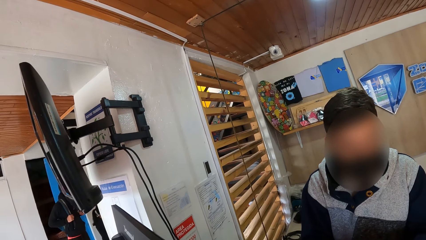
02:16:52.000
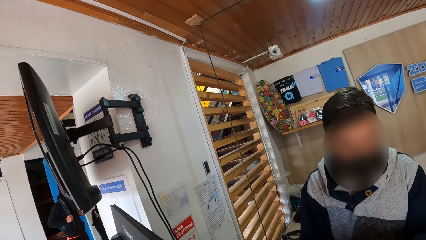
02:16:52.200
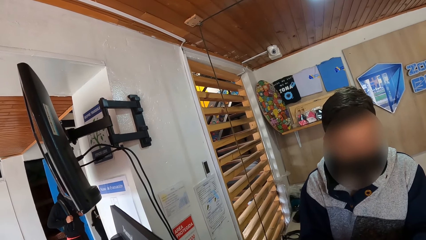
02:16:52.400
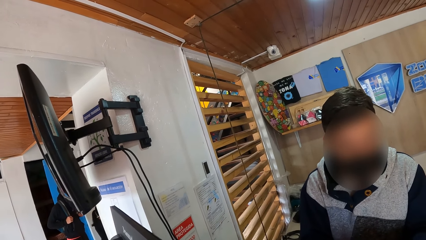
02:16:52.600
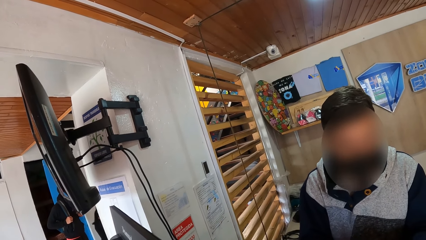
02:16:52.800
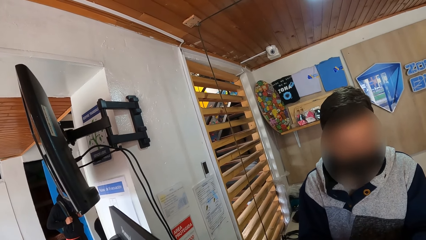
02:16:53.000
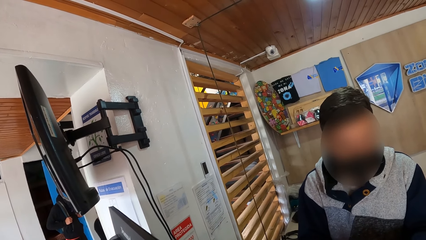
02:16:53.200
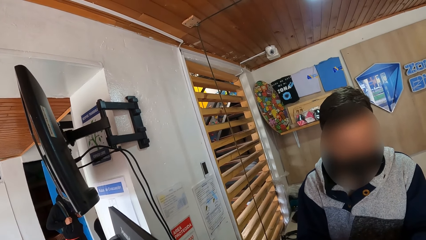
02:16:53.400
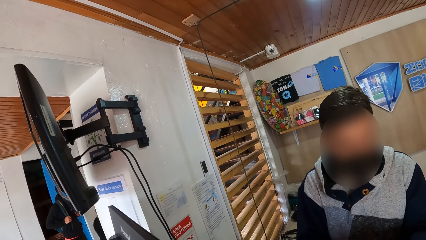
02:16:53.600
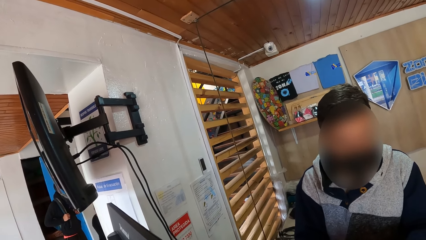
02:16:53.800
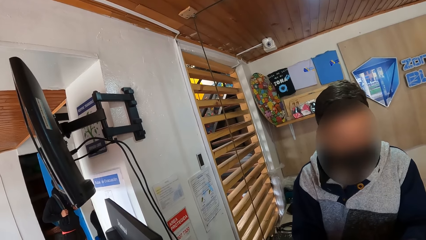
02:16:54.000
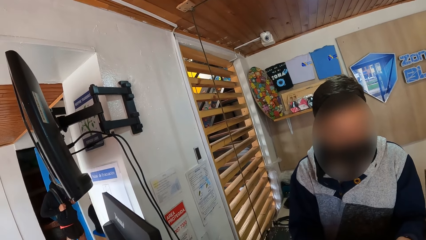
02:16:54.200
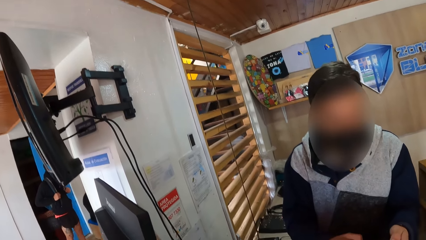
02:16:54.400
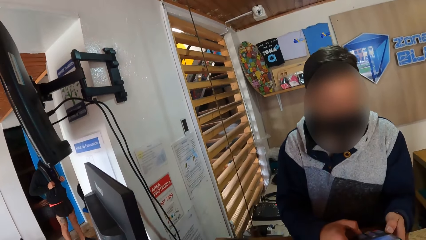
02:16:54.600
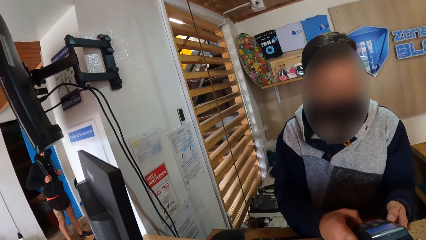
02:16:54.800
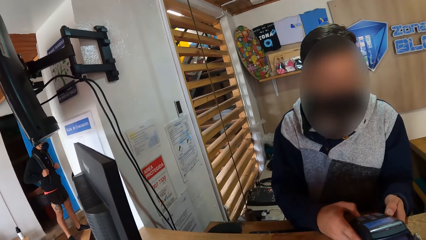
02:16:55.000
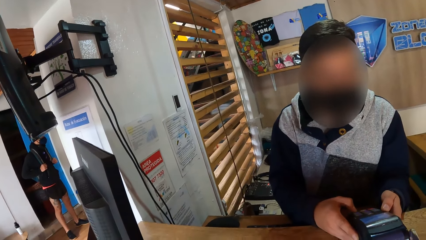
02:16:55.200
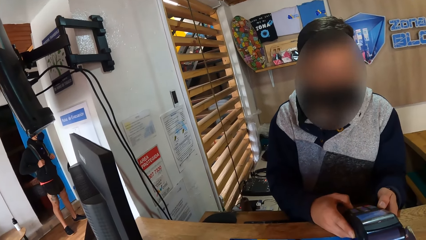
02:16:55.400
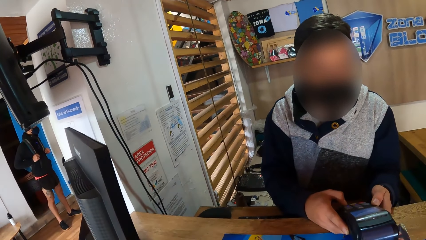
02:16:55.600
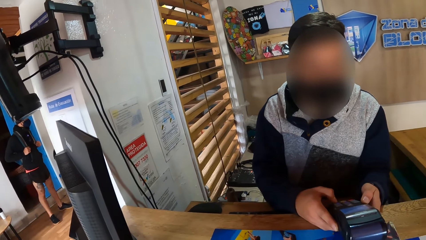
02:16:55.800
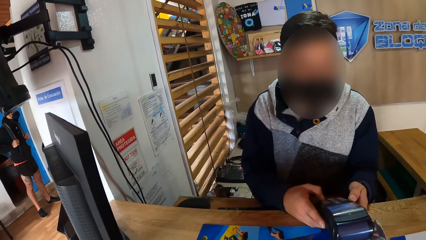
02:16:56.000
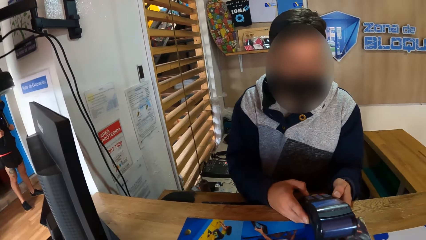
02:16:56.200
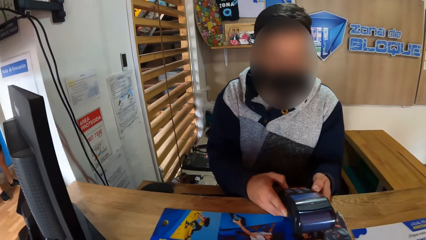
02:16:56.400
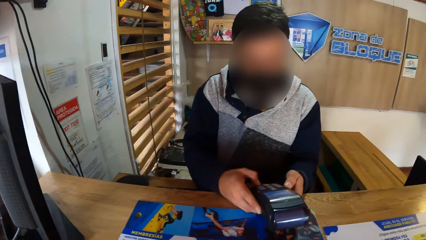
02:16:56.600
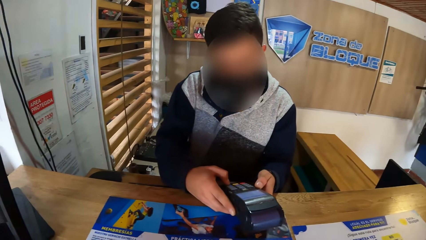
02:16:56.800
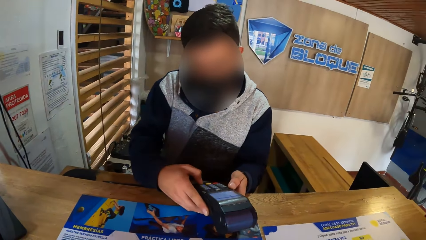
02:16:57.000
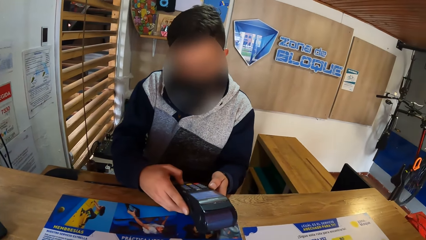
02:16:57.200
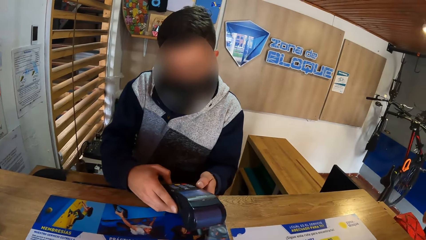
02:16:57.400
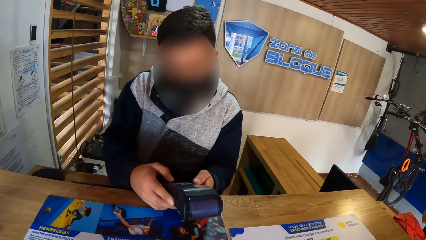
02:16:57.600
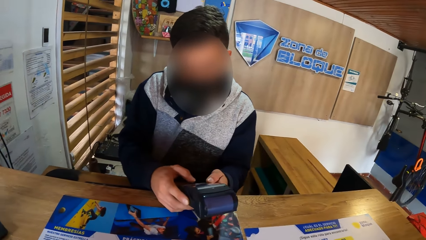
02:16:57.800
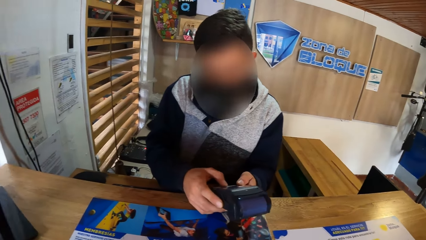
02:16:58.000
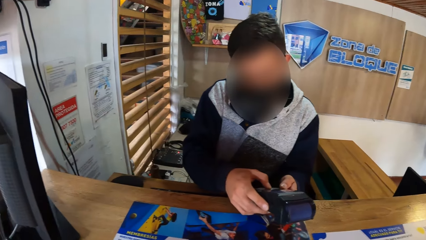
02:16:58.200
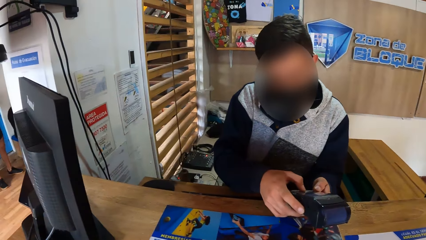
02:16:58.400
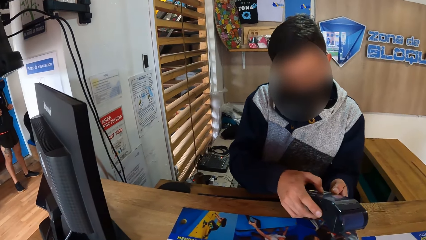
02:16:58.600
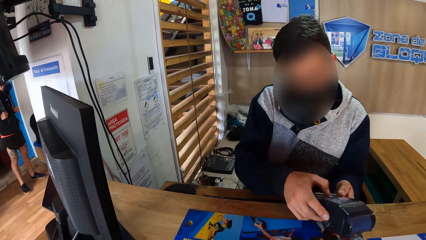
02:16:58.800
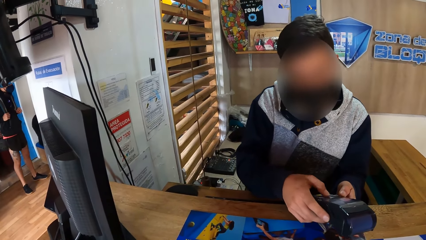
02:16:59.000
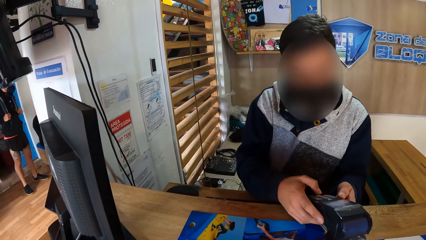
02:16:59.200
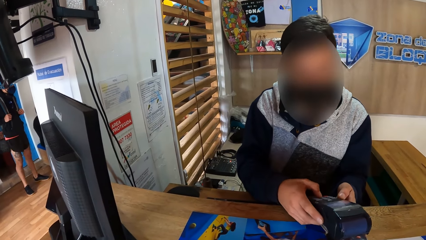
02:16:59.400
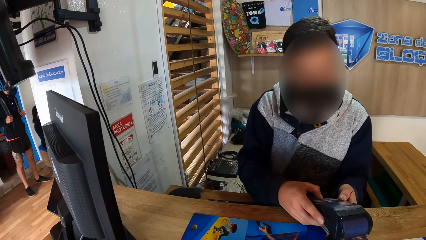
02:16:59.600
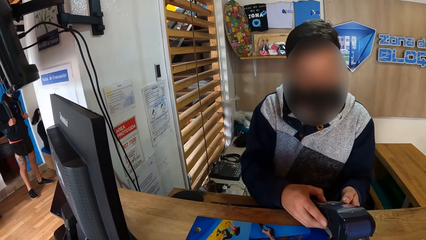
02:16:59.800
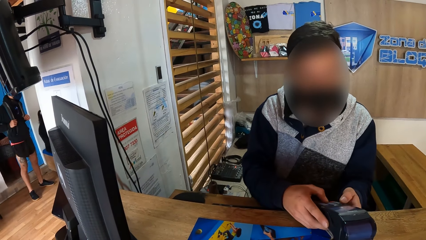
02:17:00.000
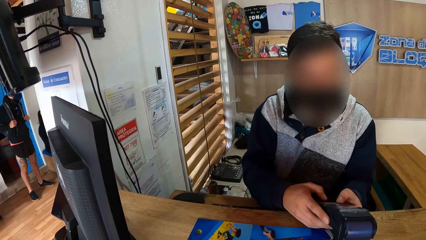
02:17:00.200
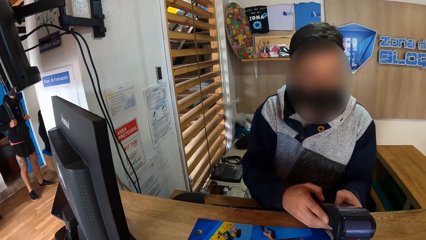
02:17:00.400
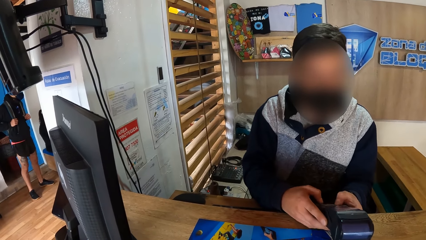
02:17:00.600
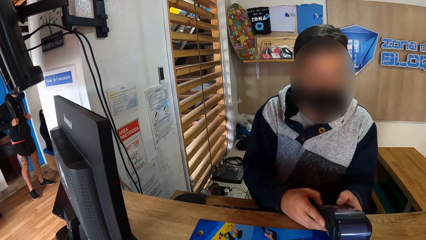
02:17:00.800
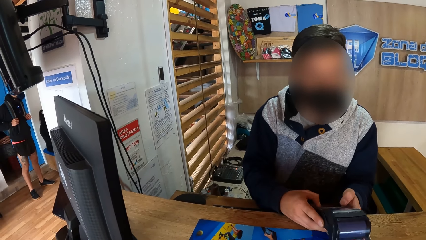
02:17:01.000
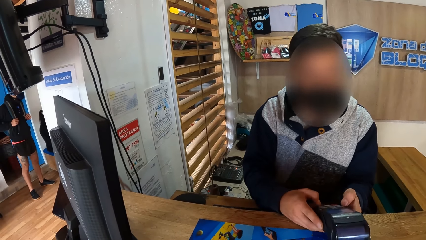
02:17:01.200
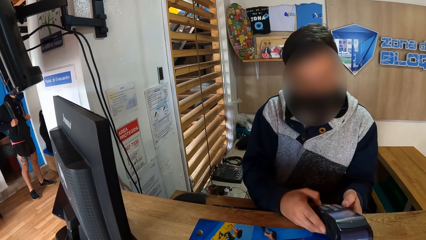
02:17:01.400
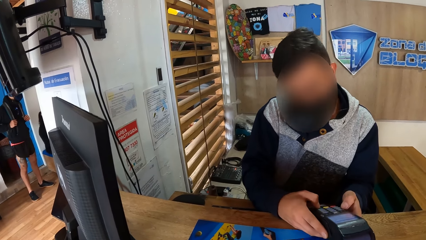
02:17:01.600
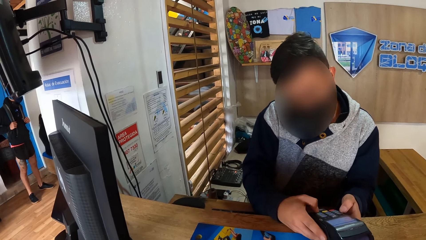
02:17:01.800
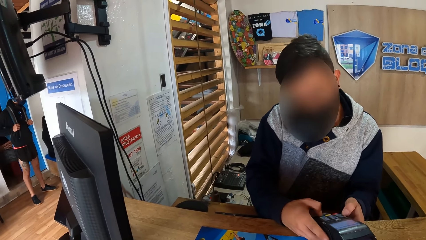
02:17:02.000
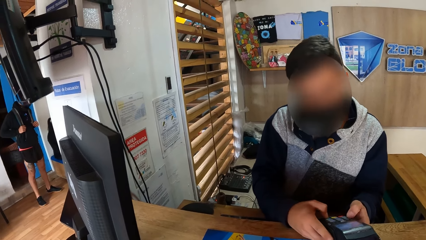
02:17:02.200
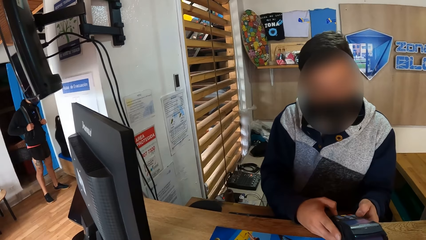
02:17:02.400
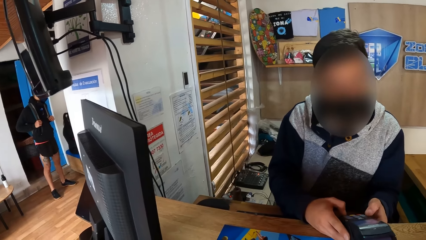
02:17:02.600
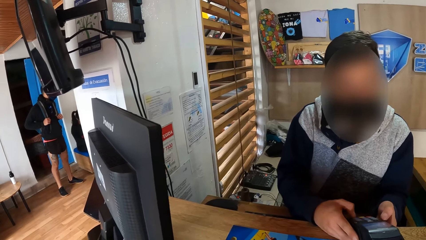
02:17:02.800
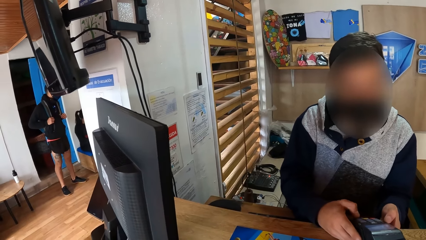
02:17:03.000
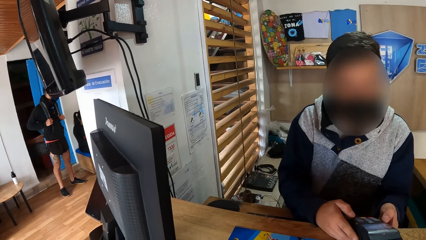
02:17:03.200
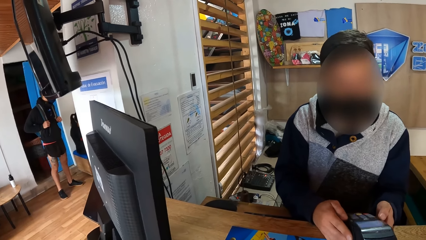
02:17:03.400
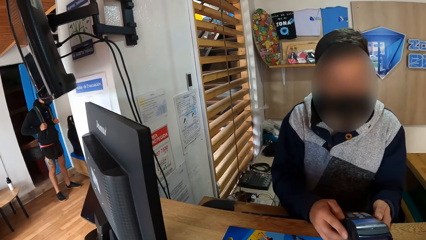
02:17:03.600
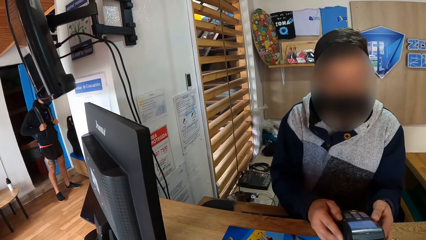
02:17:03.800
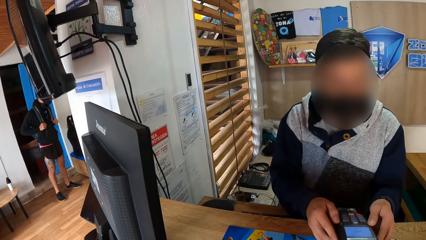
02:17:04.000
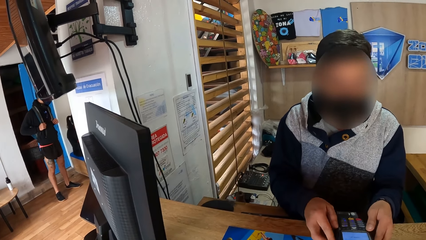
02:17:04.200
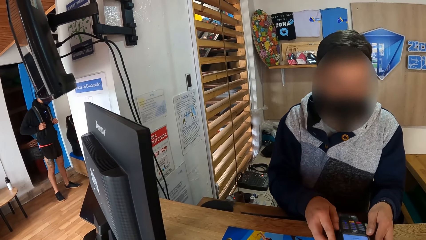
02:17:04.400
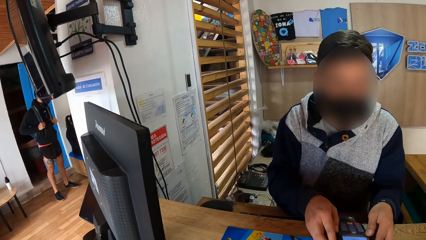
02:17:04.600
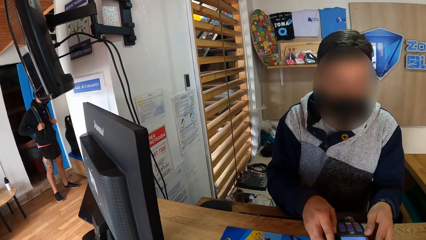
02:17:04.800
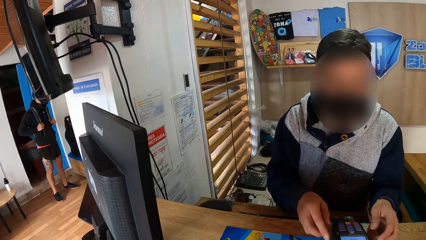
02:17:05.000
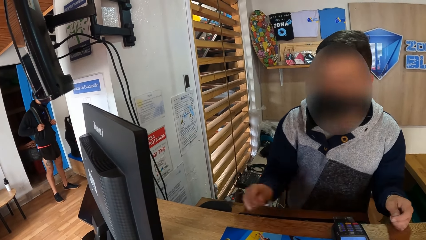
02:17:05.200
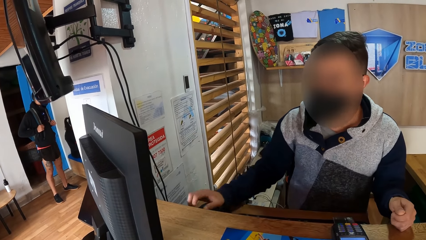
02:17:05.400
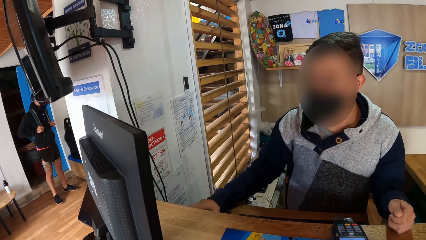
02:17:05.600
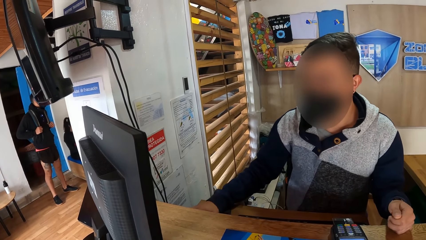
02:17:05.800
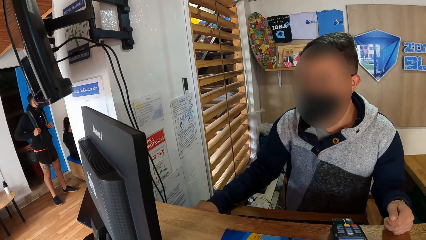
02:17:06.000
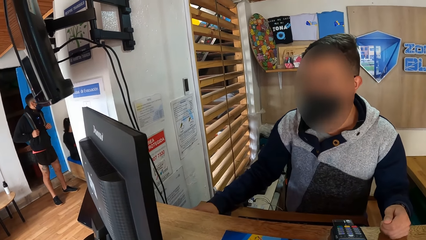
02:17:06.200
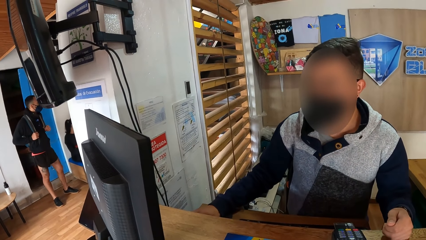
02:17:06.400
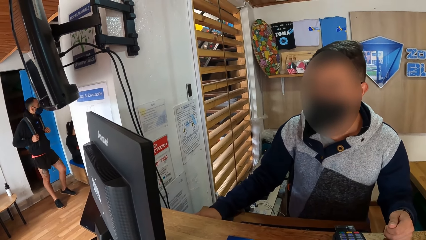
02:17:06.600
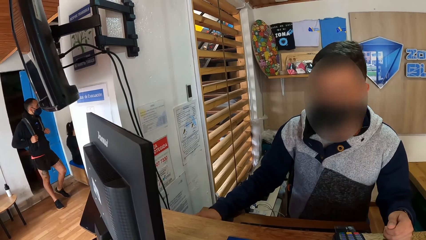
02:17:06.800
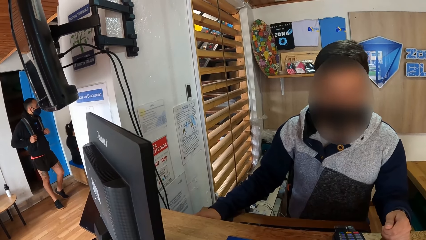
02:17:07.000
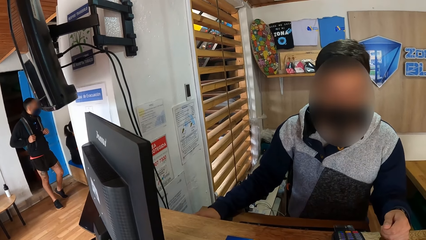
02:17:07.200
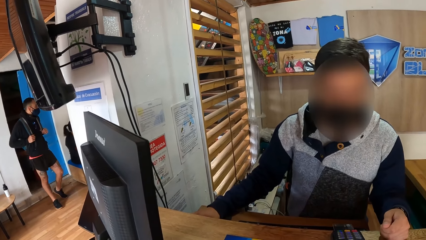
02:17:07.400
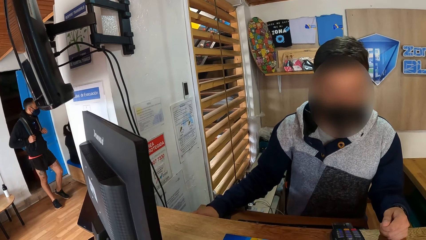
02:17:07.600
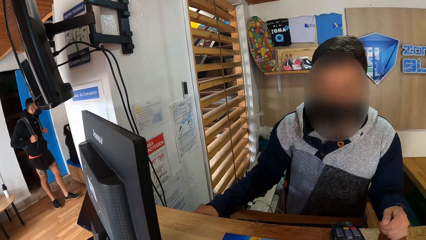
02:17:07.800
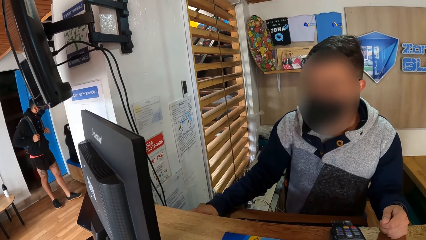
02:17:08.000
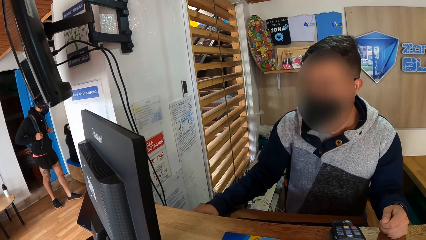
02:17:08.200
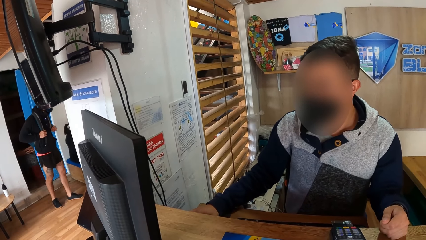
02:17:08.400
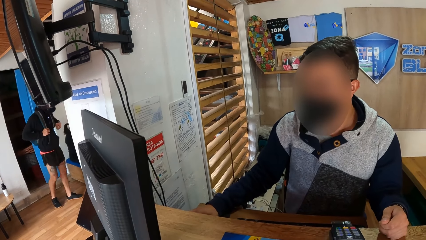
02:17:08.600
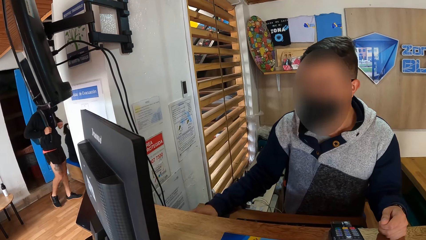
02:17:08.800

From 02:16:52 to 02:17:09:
The receptionist operates a credit card machine with both hands. The receptionist drops the credit card machine on the table with both hands. The receptionist operates a computer mouse with his right hand.
